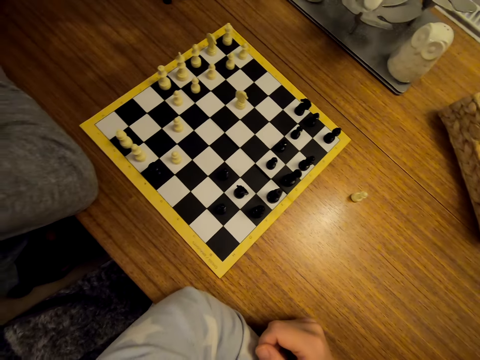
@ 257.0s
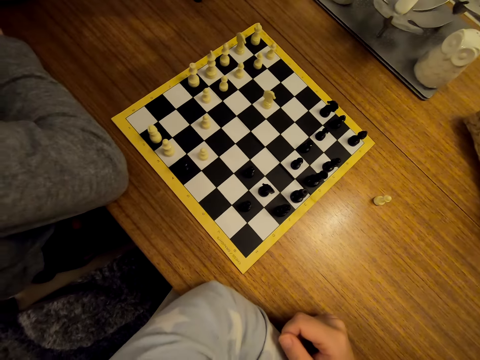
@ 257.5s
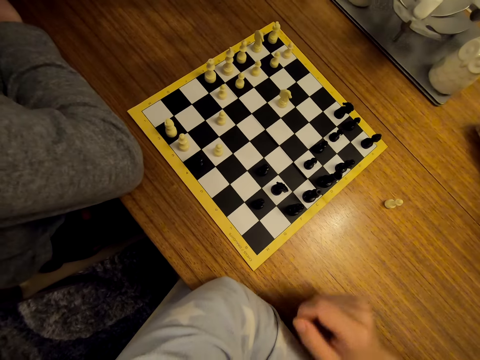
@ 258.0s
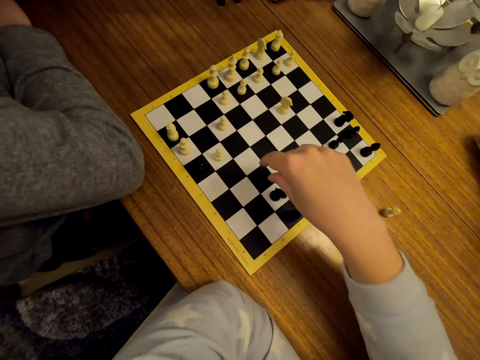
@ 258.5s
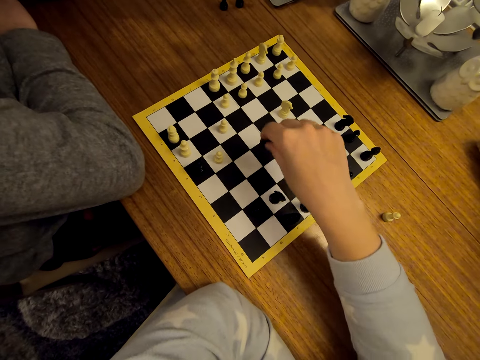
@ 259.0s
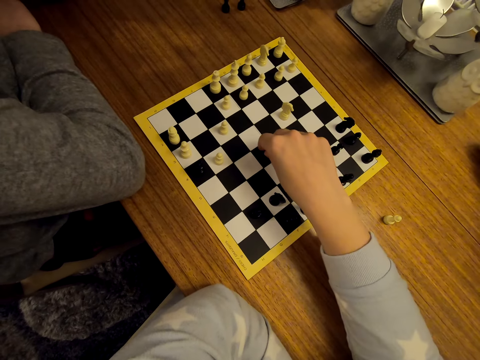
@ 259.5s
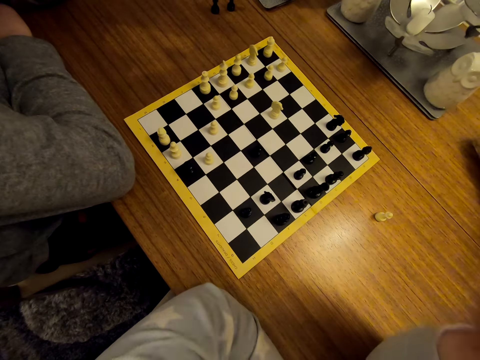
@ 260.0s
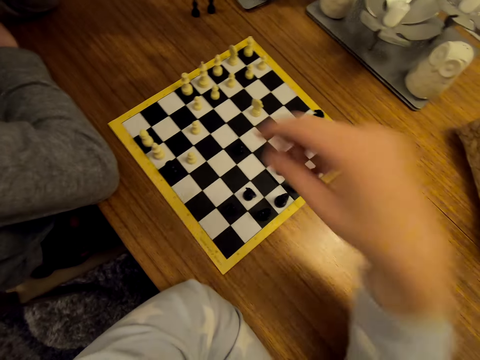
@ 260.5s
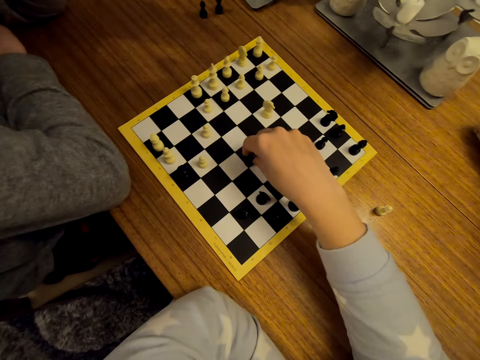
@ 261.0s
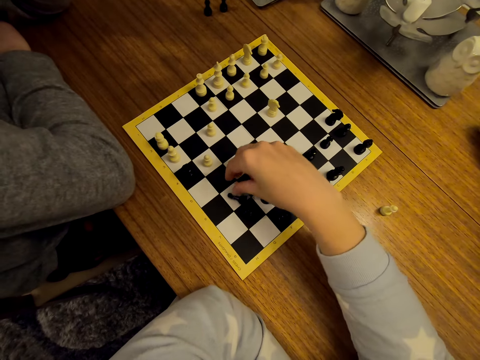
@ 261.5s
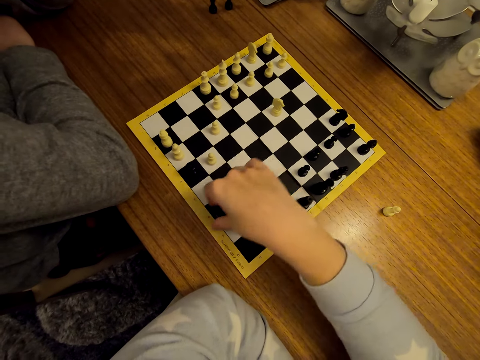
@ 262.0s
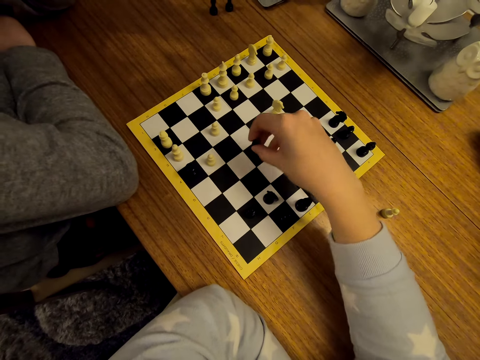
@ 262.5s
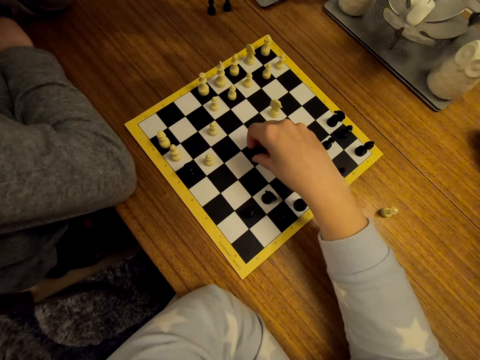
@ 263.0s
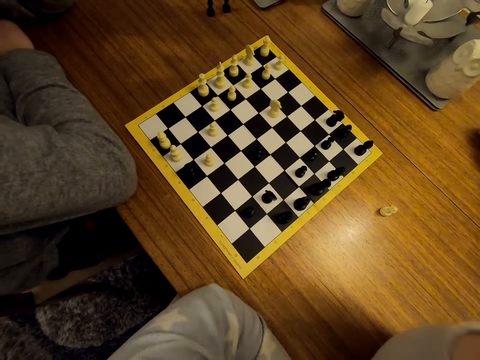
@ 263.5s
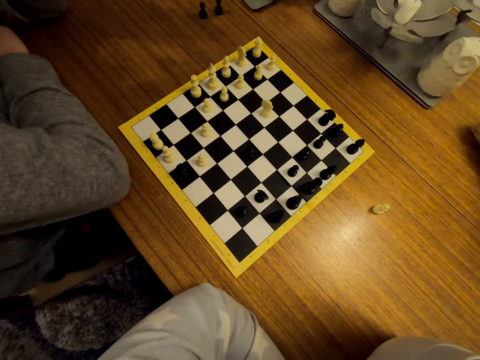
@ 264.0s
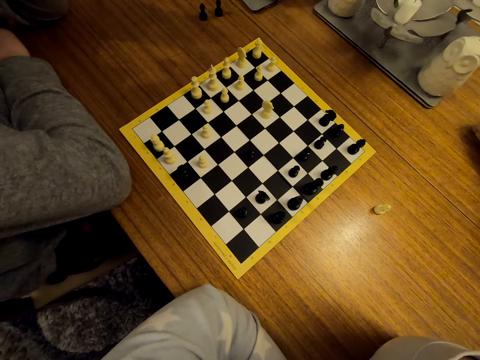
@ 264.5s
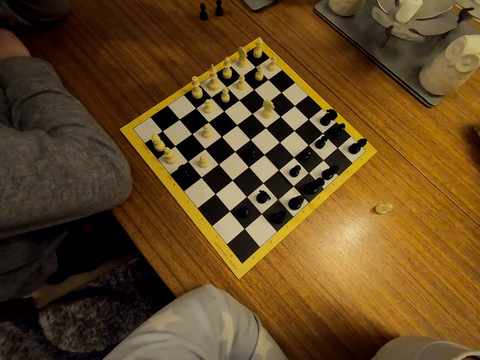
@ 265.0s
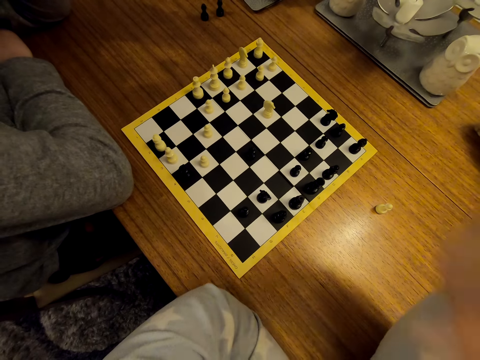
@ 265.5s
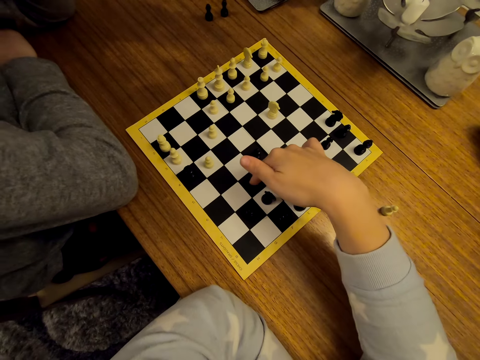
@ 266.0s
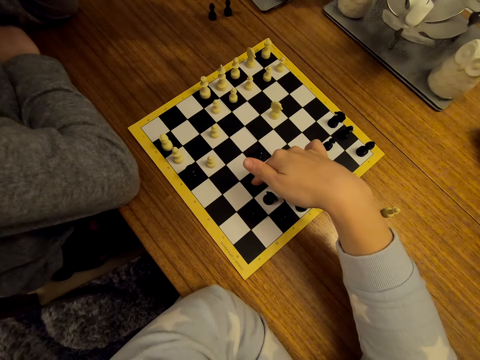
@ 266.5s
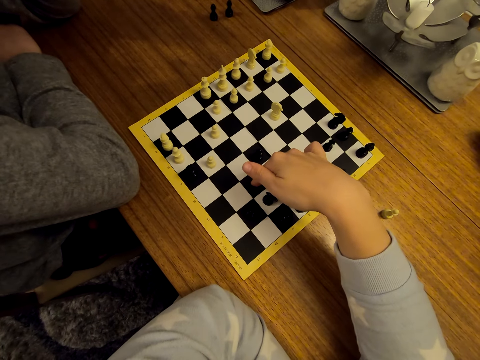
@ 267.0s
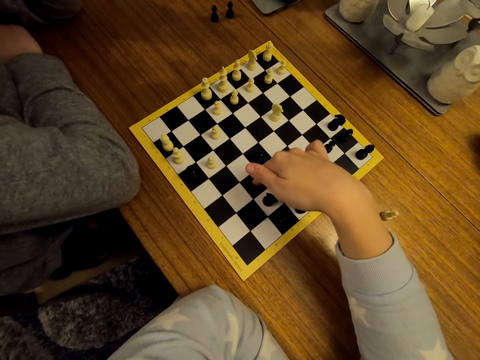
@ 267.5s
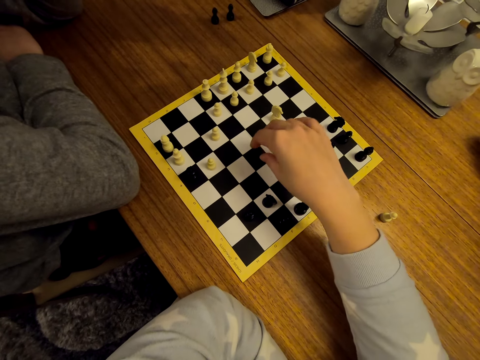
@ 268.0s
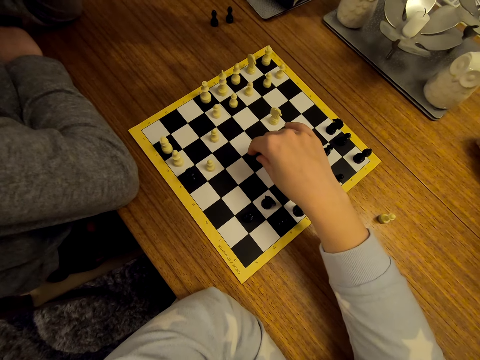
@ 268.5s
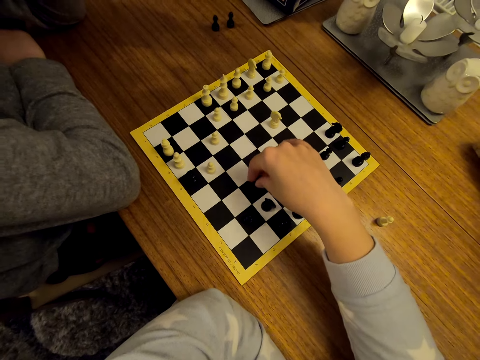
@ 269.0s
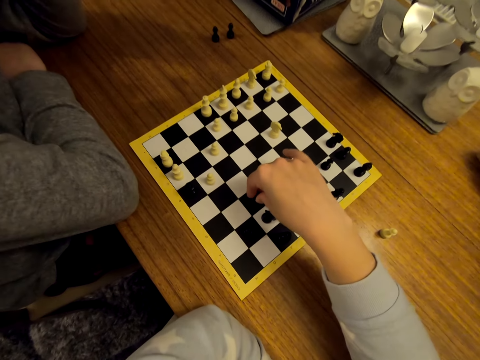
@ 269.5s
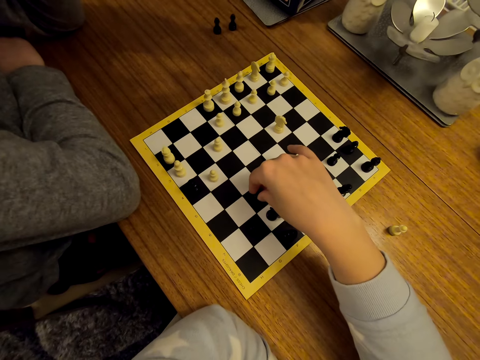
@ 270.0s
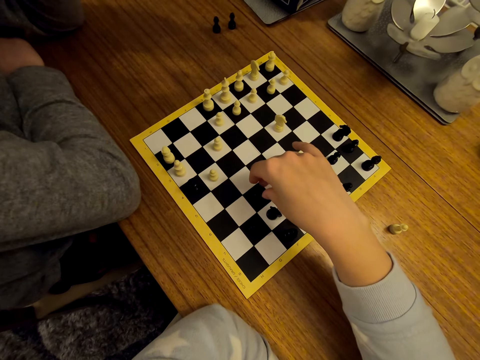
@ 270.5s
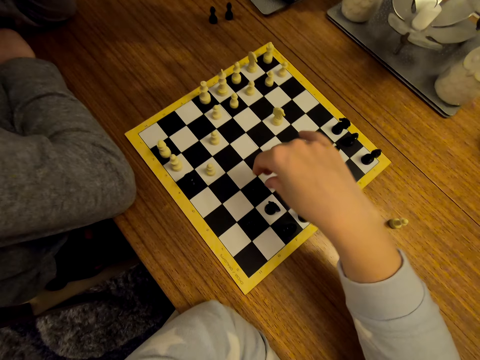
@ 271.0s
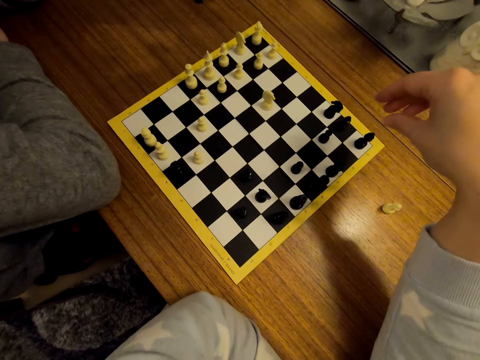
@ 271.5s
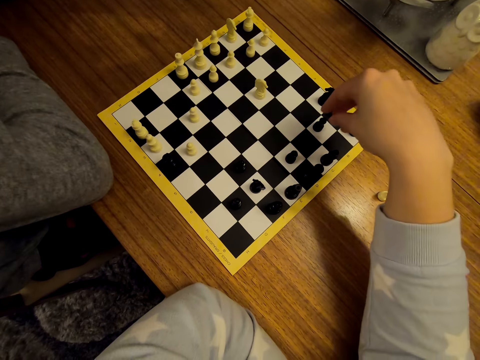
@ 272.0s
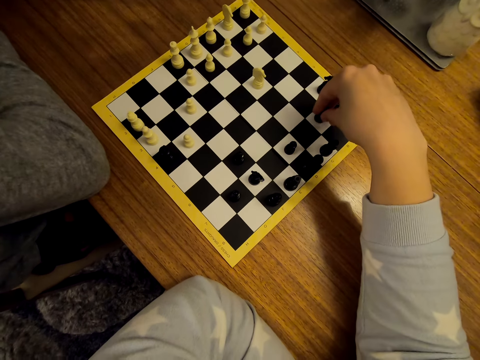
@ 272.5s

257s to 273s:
The camera wearer moves the chess piece. A woman moves the pawn on the chess board and unhands the pawn. The woman points at the chess board. The camera wearer points at the chessboard. They move the chess pieces and interact with the woman.

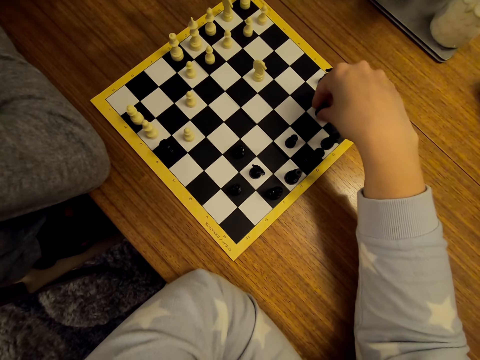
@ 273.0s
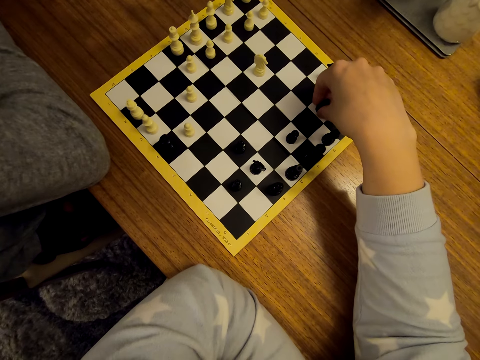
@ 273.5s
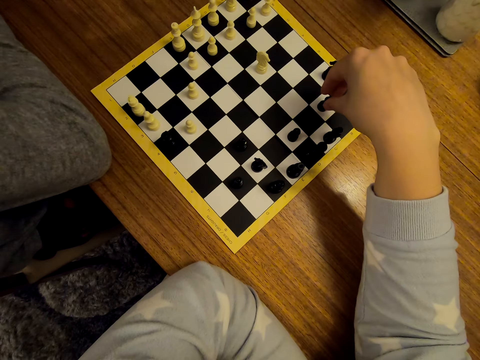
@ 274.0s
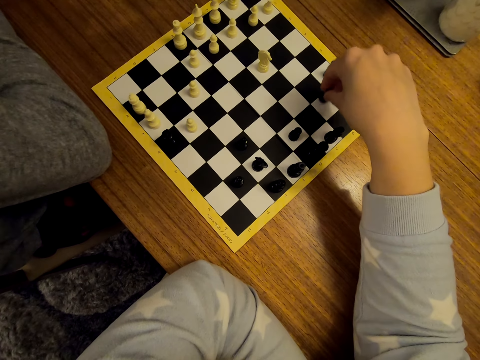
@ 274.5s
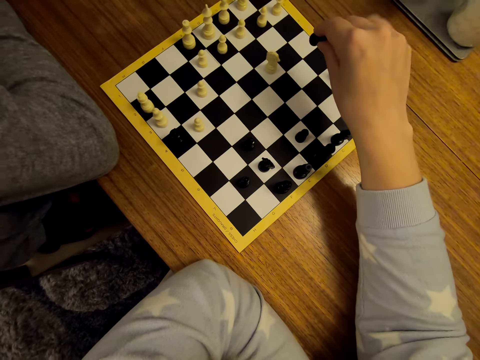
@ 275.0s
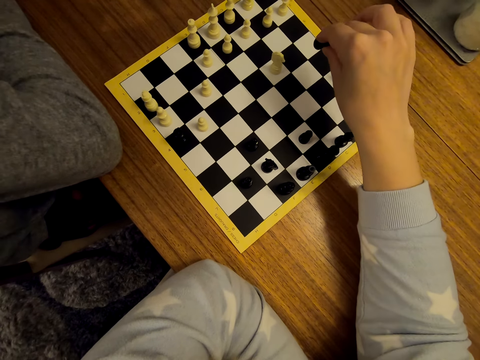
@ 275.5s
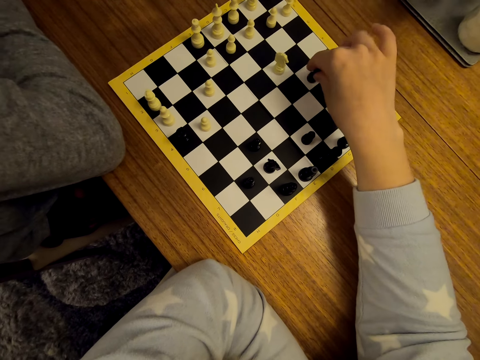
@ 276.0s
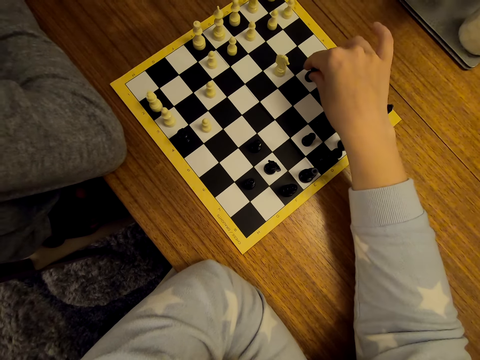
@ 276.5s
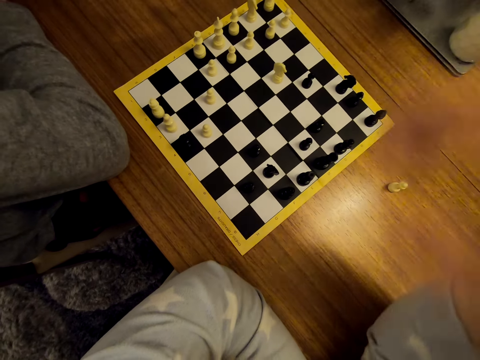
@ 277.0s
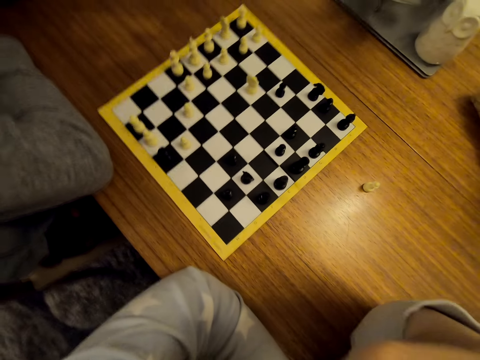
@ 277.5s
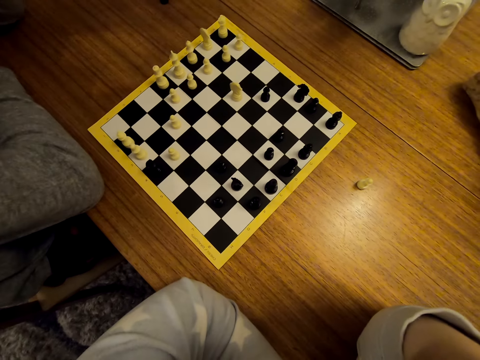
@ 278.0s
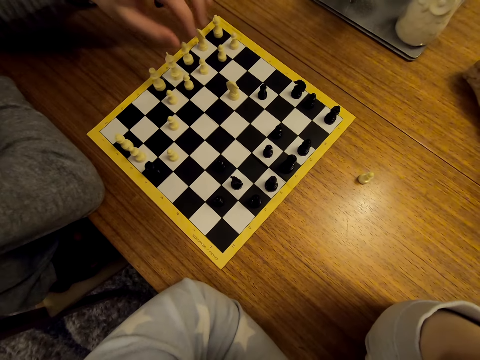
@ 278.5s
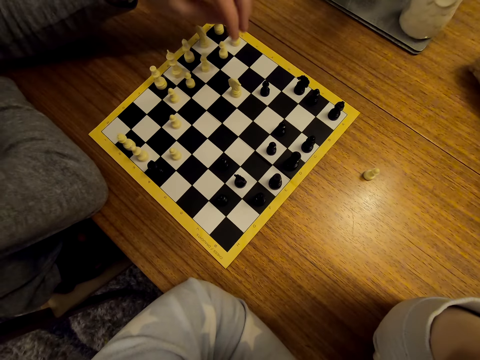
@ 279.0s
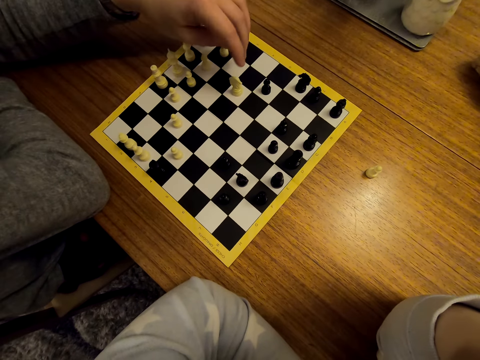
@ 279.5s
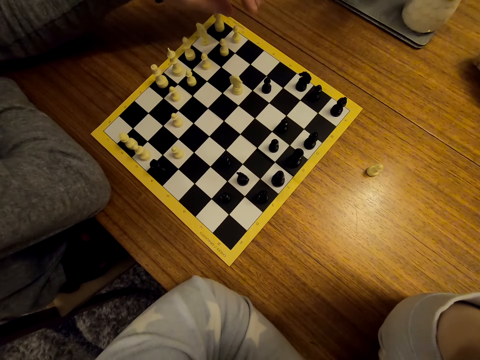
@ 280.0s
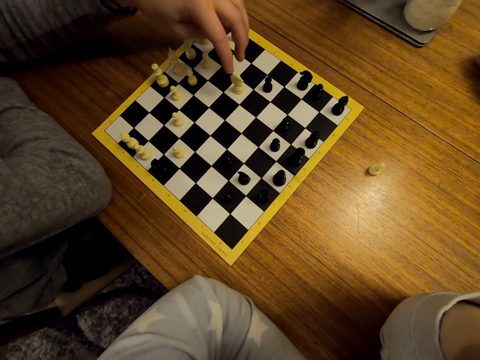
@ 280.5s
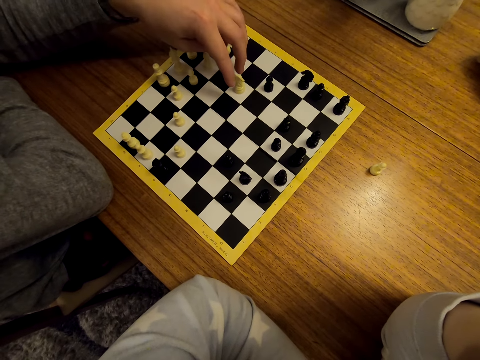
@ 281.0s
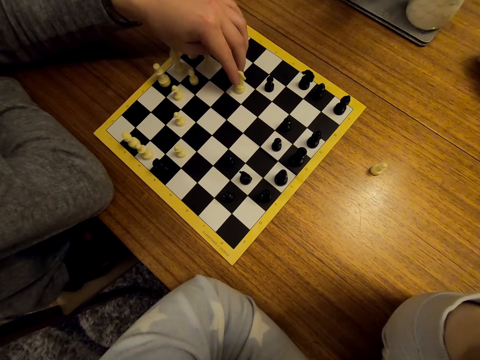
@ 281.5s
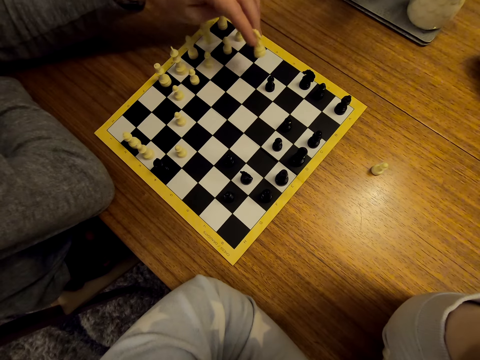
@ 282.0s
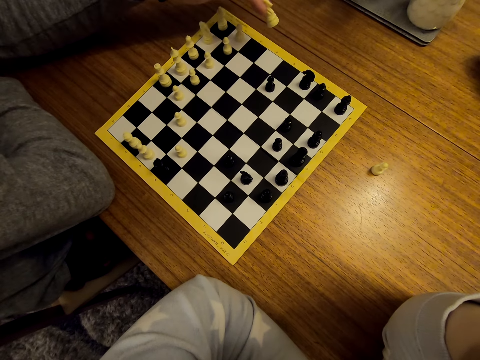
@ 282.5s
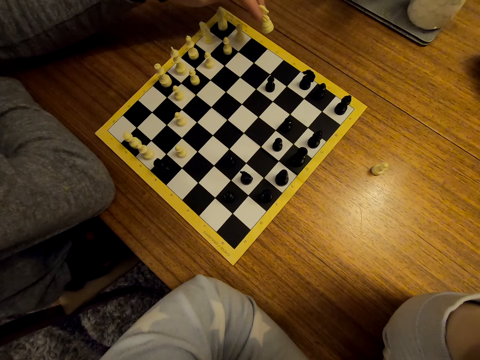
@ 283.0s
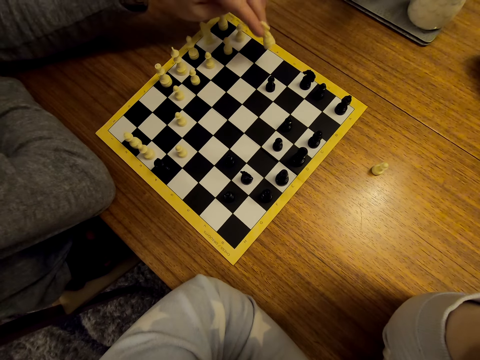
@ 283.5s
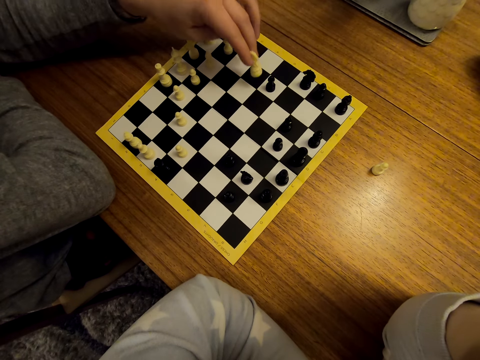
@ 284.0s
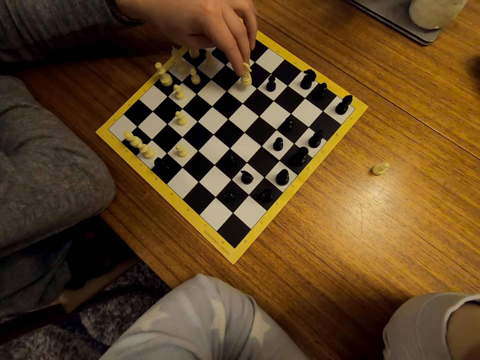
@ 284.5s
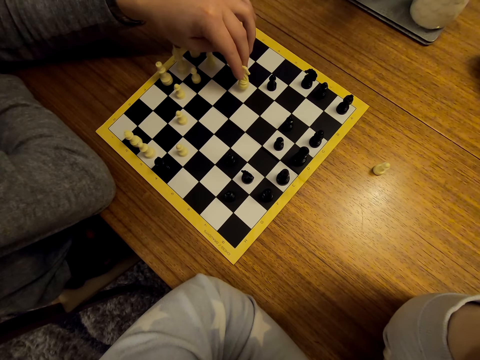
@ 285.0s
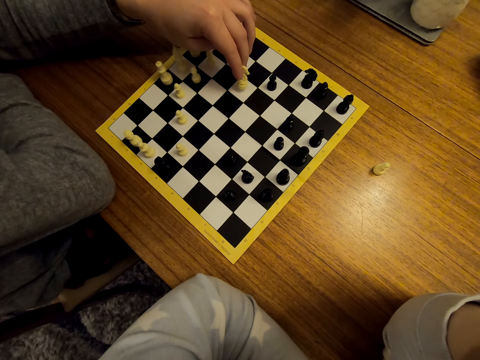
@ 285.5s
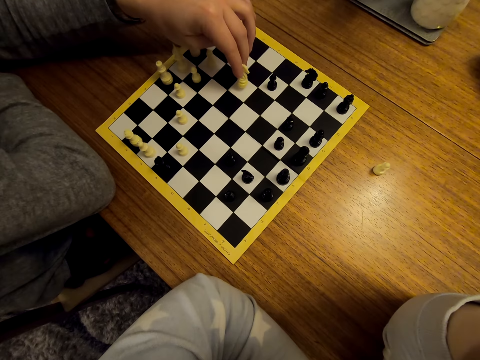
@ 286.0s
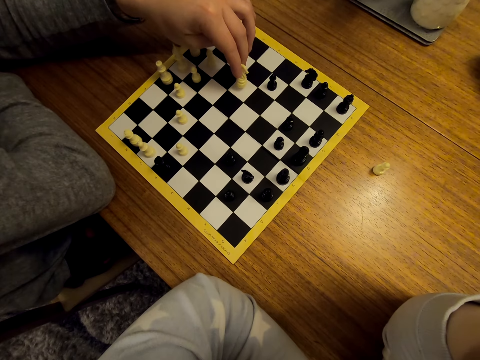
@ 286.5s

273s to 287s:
A woman moves the pawn on the chess board. The camera wearer moves the pawn on the chess board.
